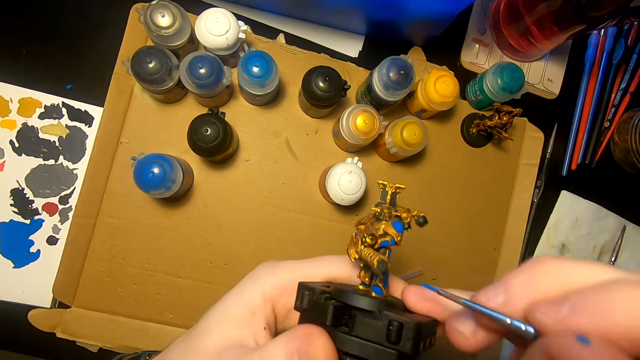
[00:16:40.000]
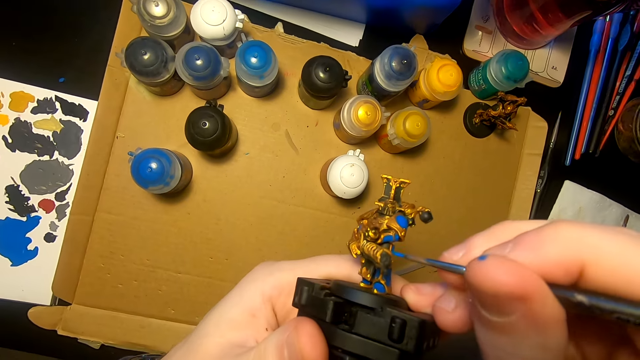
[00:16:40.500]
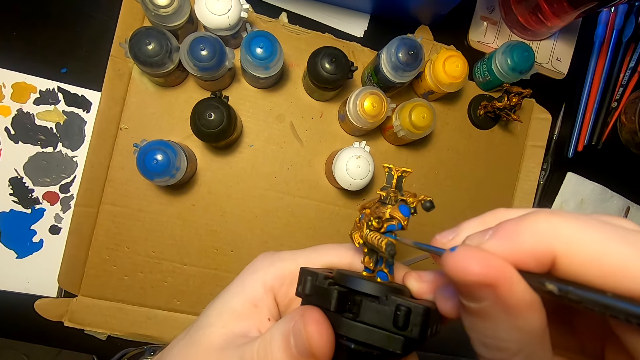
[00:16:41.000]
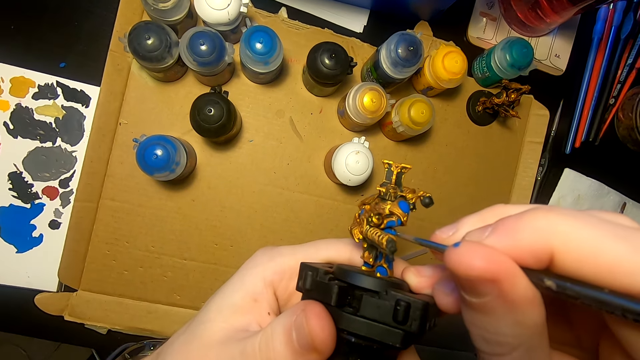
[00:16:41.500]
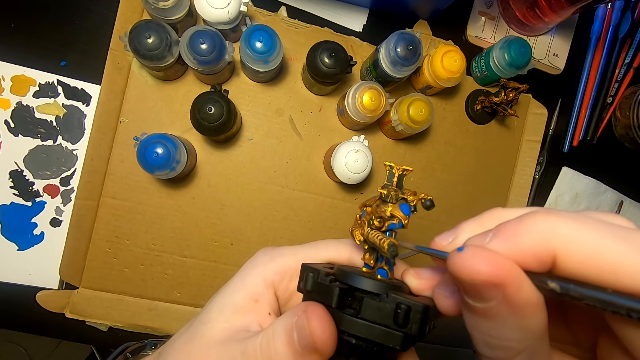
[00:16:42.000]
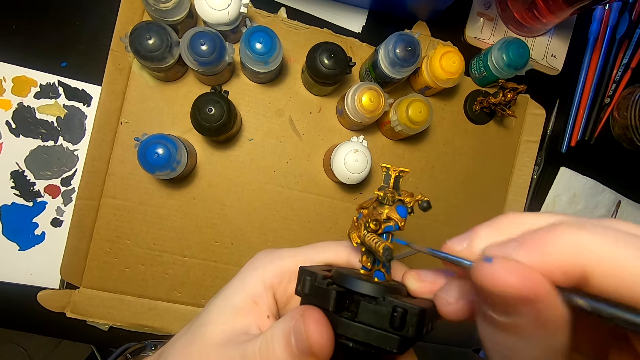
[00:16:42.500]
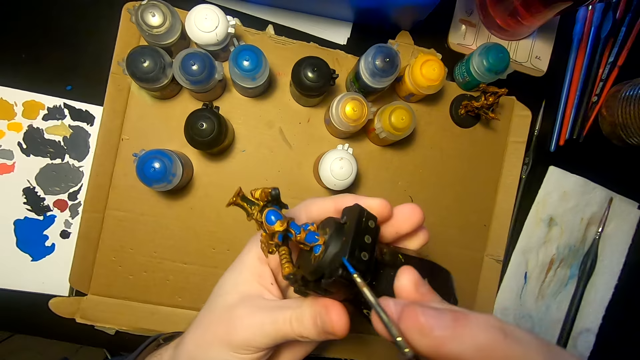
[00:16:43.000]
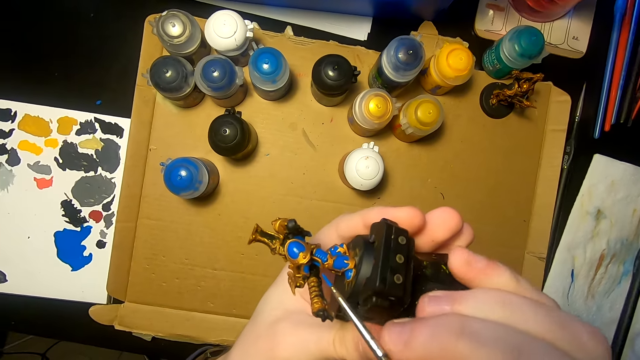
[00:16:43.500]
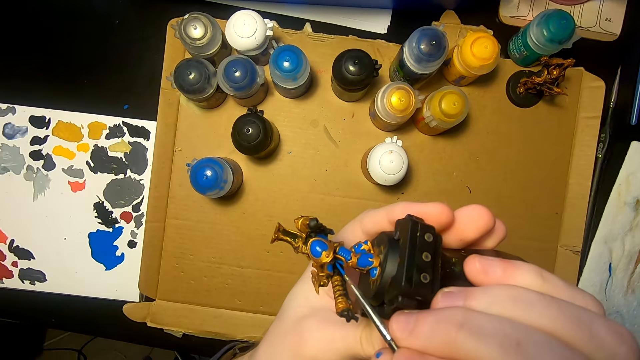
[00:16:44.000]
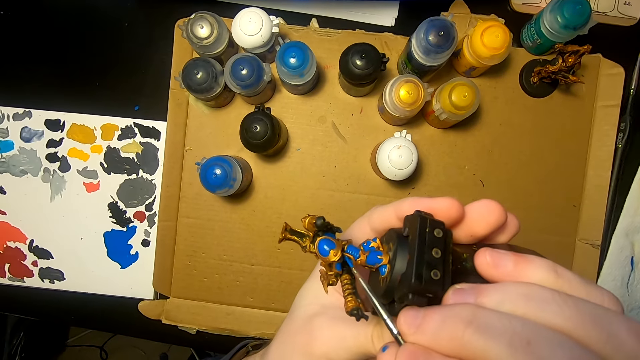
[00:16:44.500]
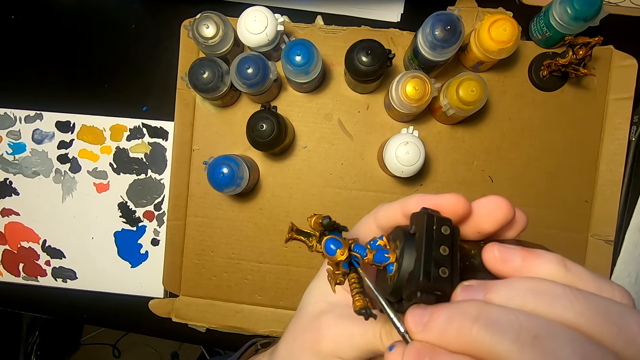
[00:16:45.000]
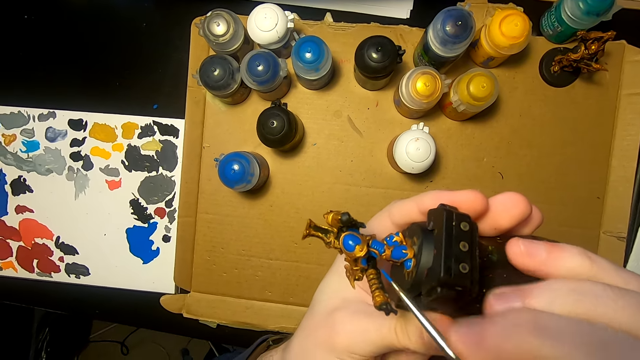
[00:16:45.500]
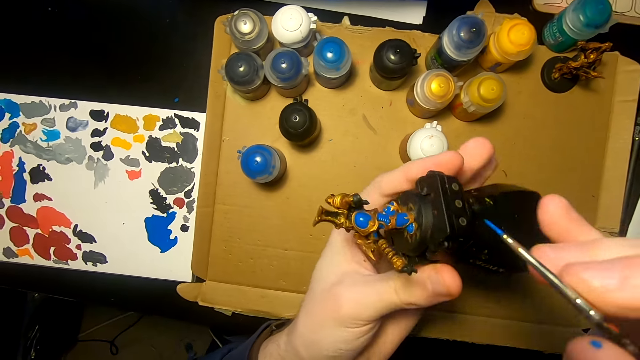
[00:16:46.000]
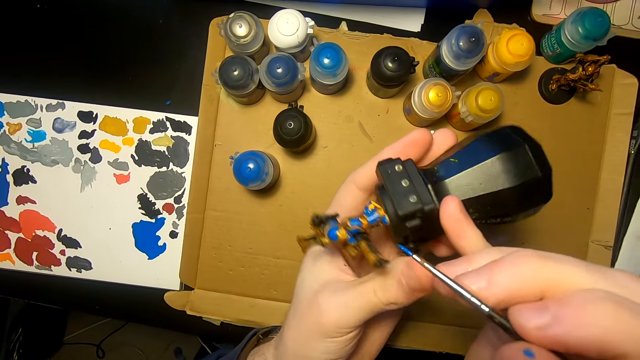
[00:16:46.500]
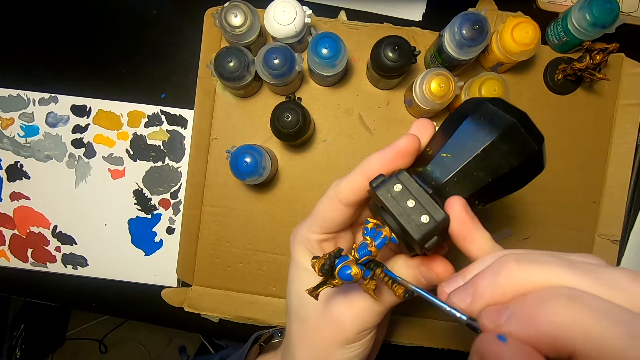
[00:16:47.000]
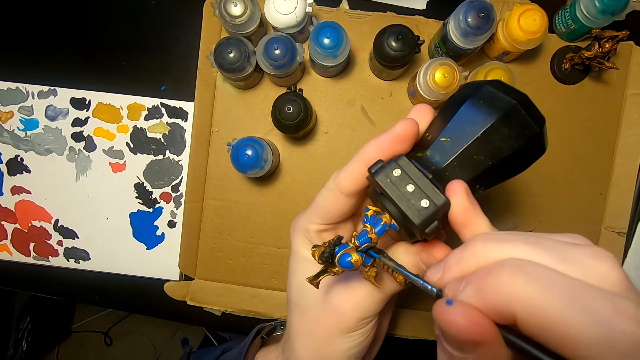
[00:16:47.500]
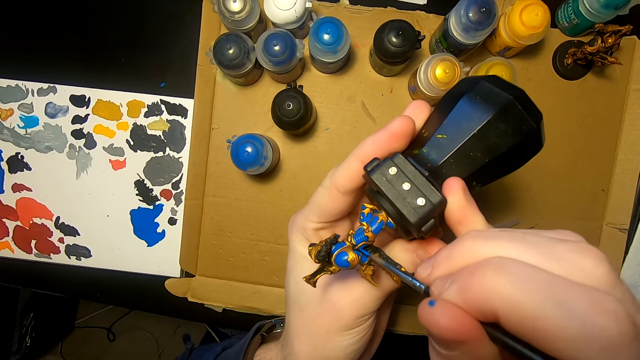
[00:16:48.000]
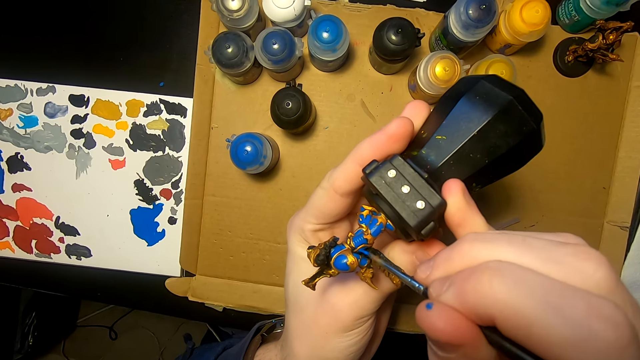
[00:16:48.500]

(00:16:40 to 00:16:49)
The camera wearer paints the model sculpture with a painting brush. They turn something. They apply paint on something.

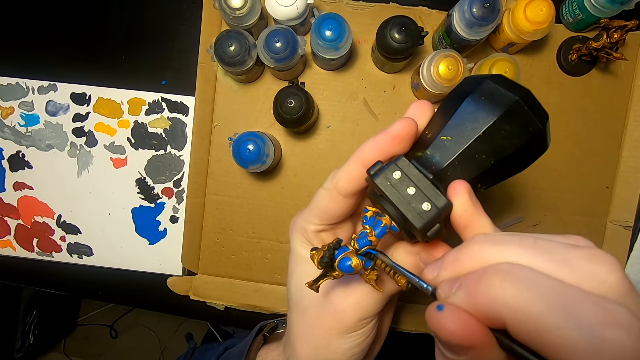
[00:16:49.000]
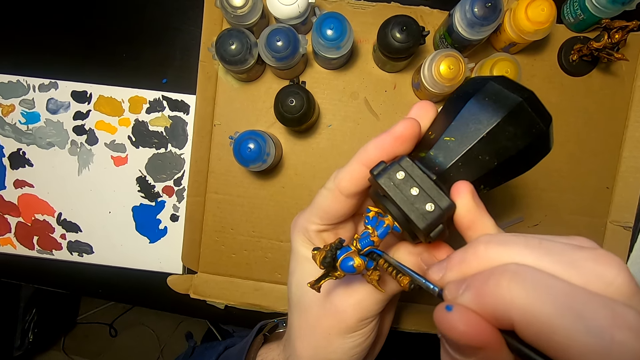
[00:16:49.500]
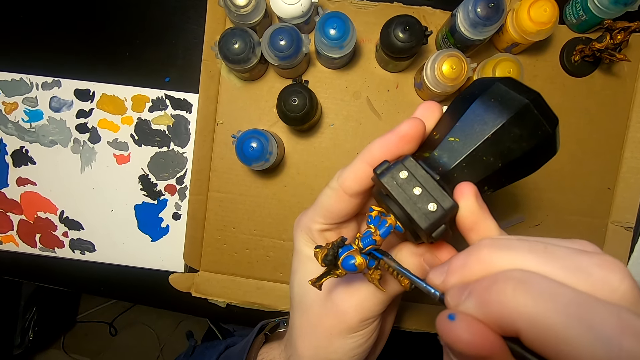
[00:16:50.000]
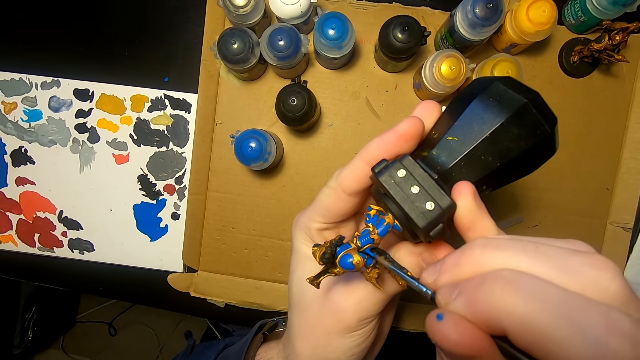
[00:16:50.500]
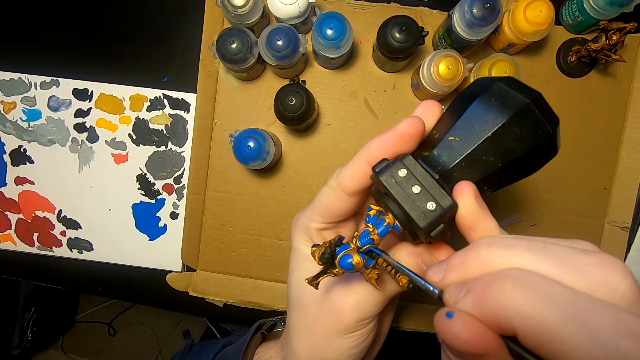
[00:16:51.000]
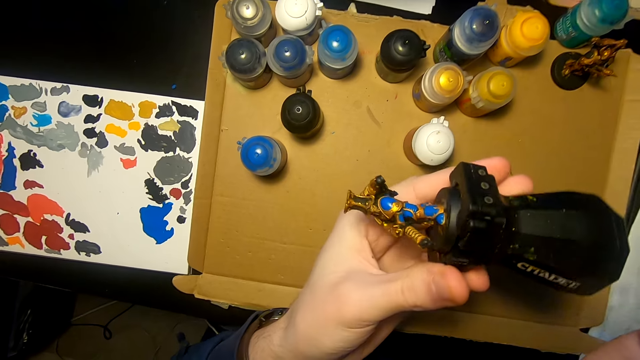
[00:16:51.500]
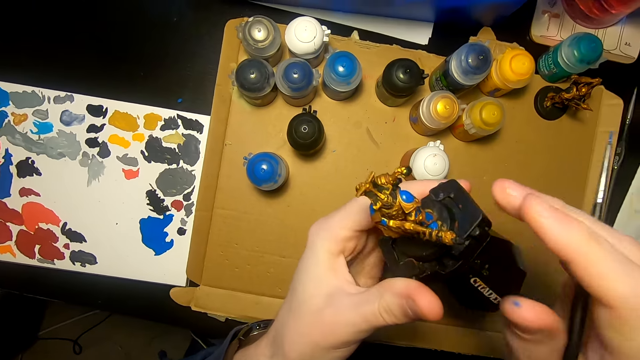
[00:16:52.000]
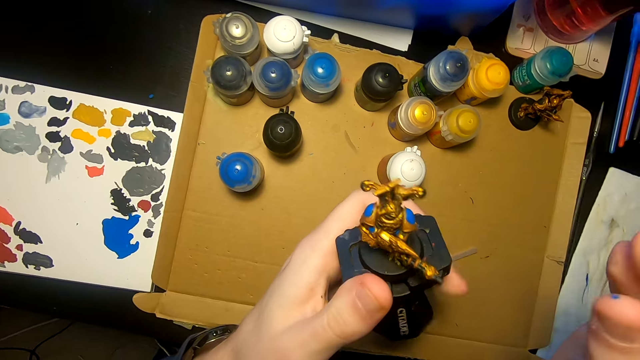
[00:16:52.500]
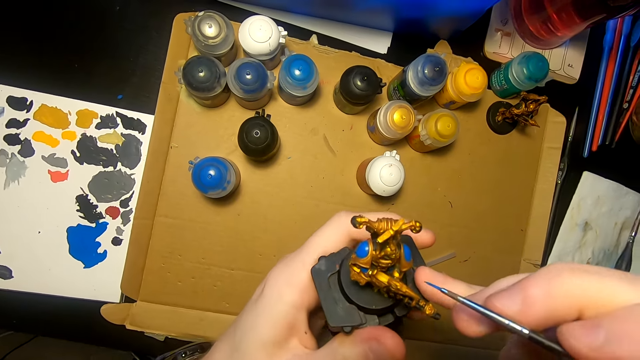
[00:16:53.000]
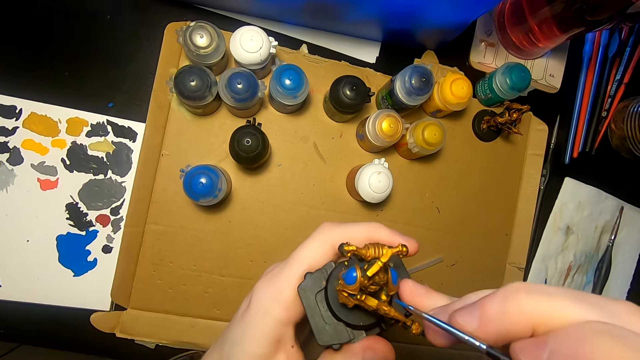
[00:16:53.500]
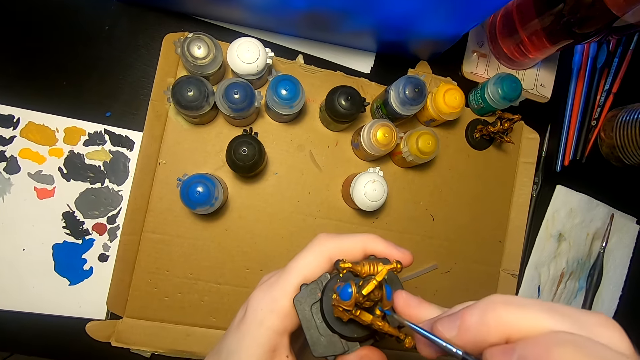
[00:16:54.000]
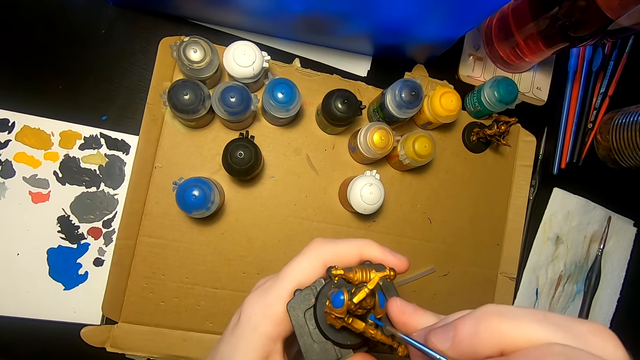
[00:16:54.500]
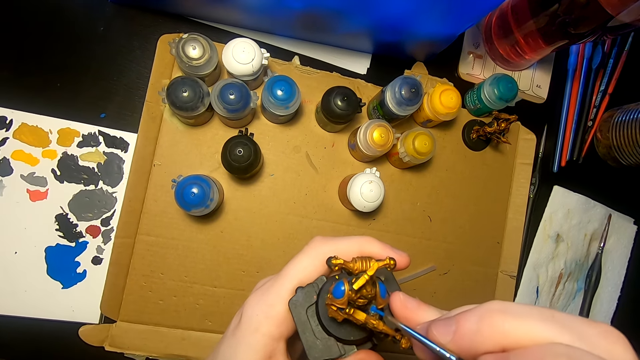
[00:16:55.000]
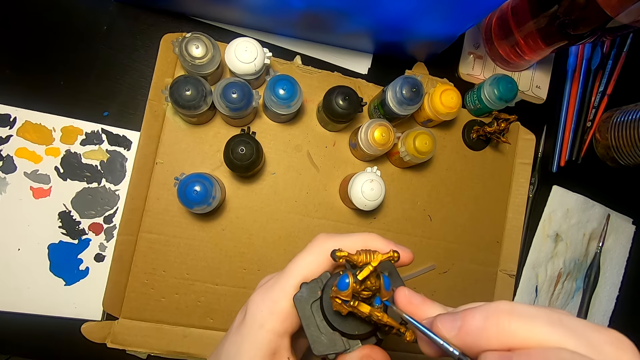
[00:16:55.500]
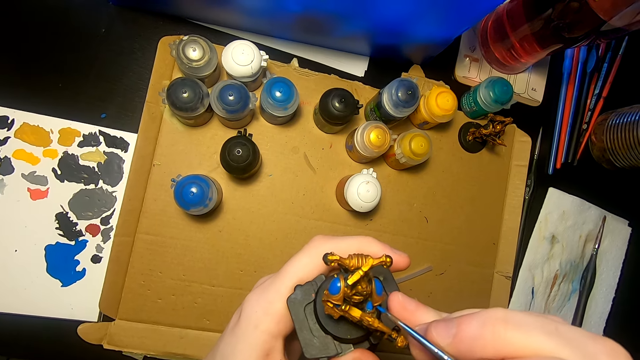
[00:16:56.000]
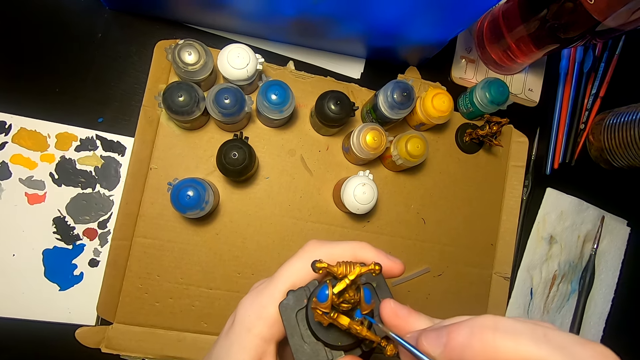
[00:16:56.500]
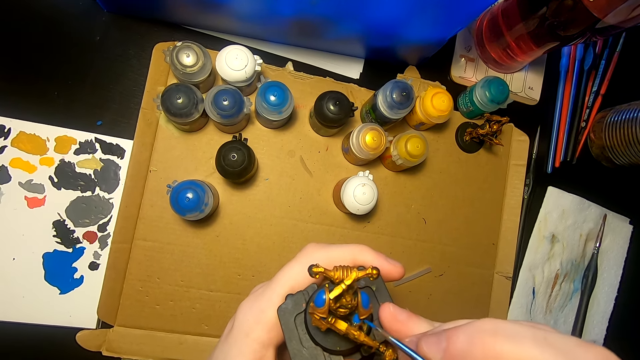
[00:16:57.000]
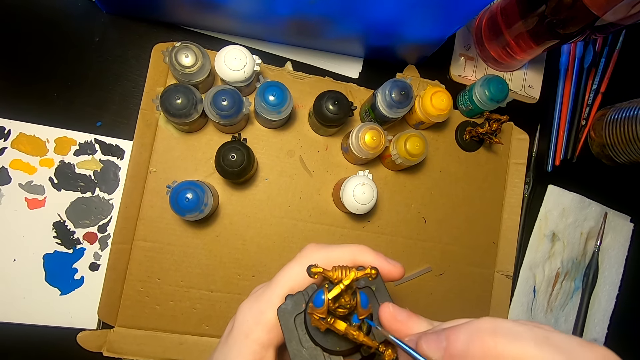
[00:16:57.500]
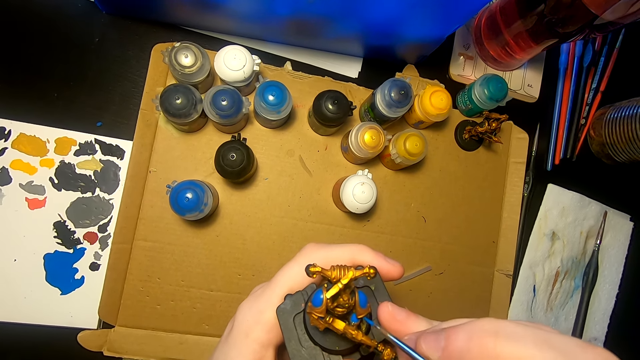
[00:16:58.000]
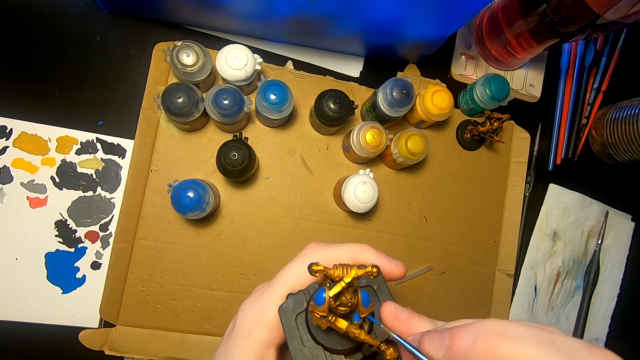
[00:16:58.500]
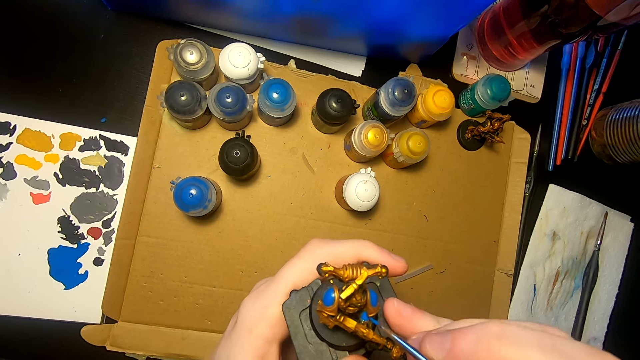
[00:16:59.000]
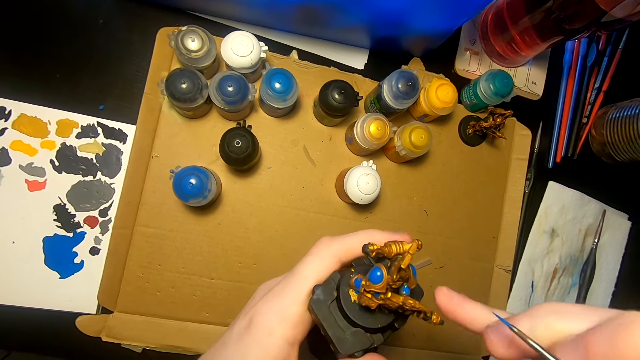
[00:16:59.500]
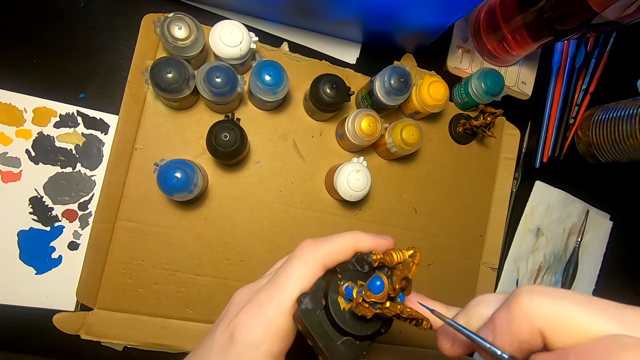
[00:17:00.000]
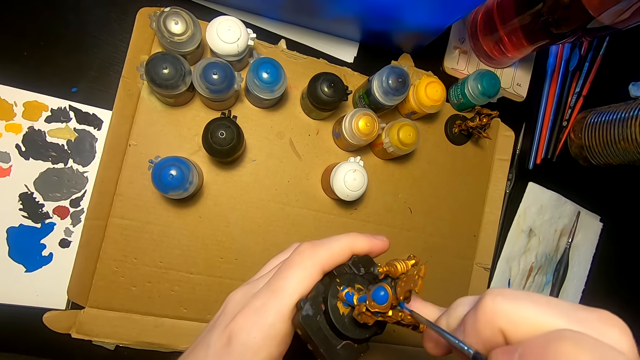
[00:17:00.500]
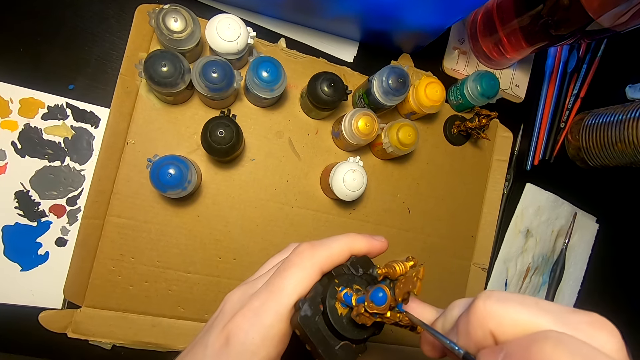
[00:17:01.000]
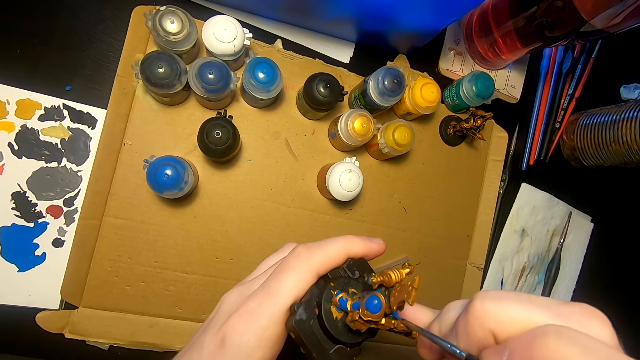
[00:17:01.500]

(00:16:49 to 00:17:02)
The camera wearer turns something. They apply paint on something.
